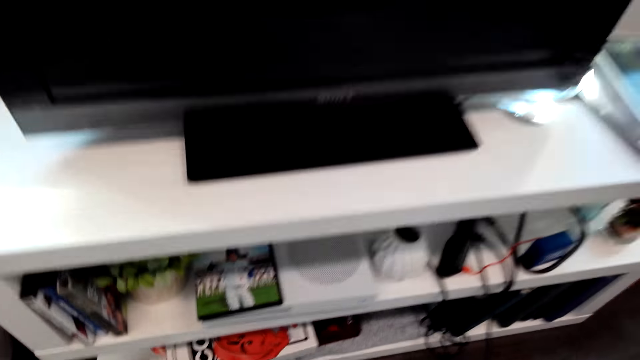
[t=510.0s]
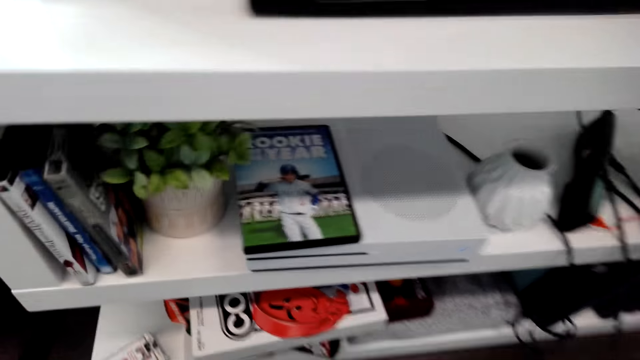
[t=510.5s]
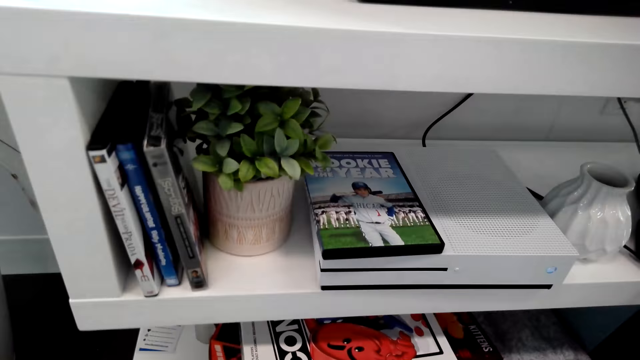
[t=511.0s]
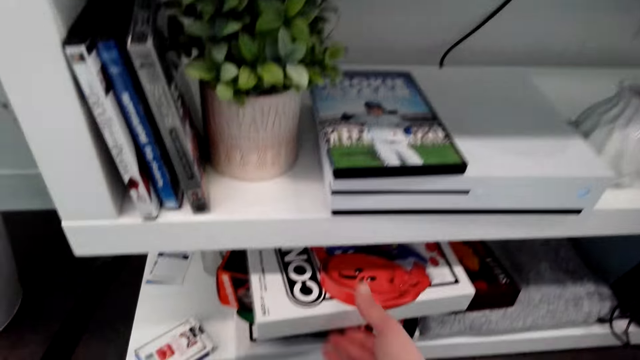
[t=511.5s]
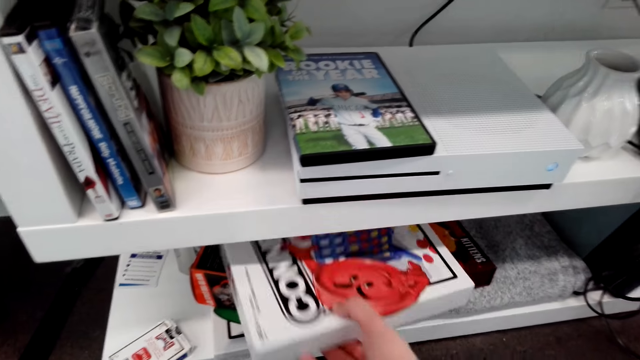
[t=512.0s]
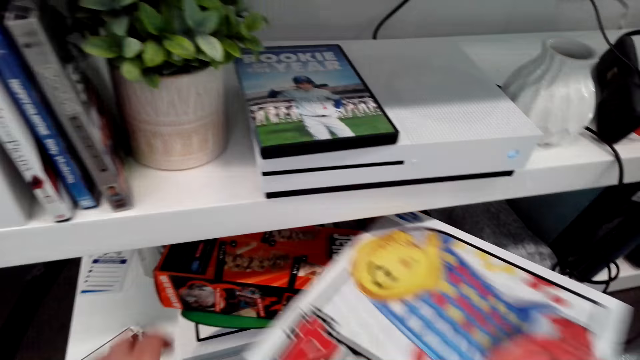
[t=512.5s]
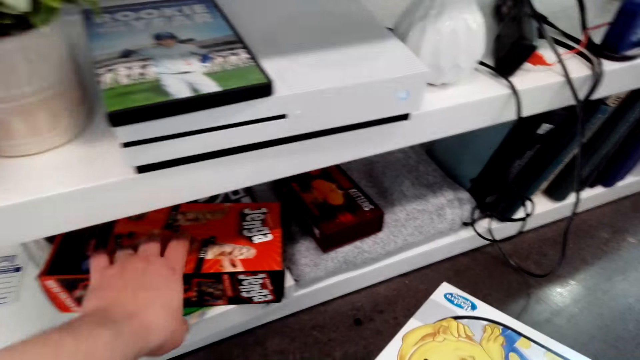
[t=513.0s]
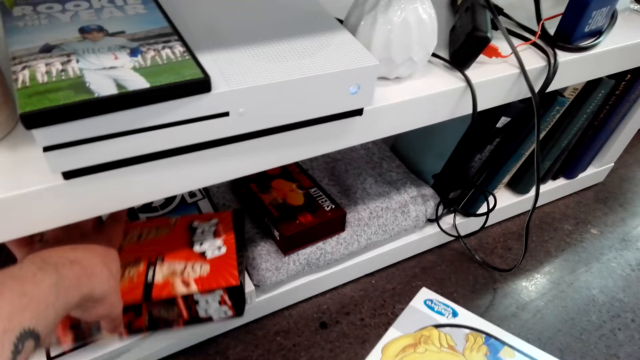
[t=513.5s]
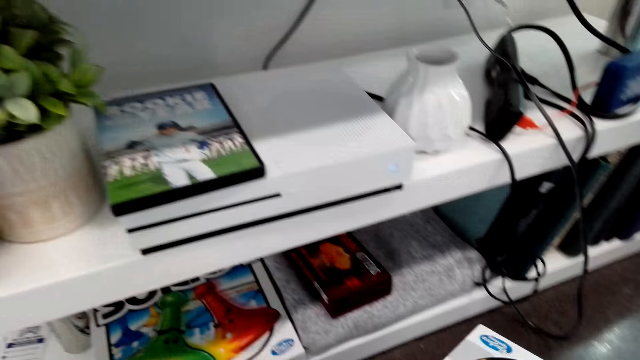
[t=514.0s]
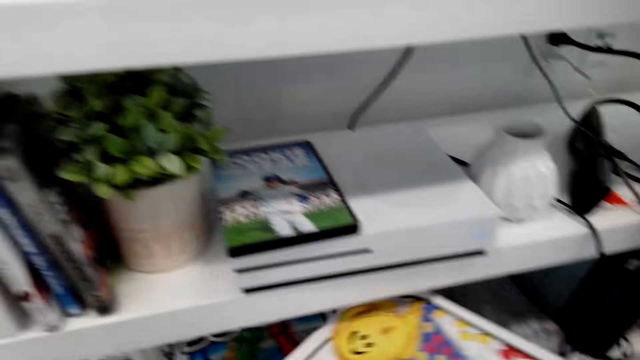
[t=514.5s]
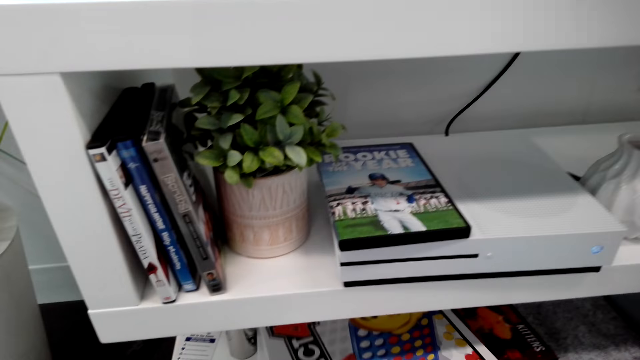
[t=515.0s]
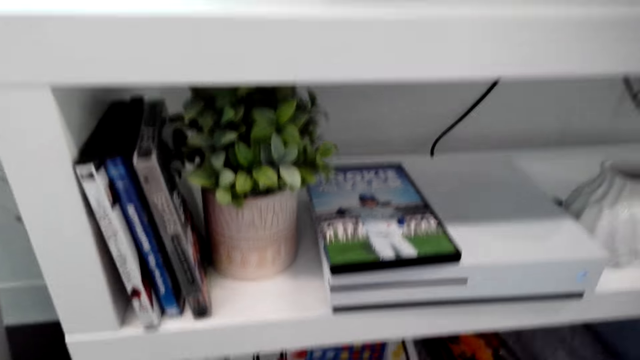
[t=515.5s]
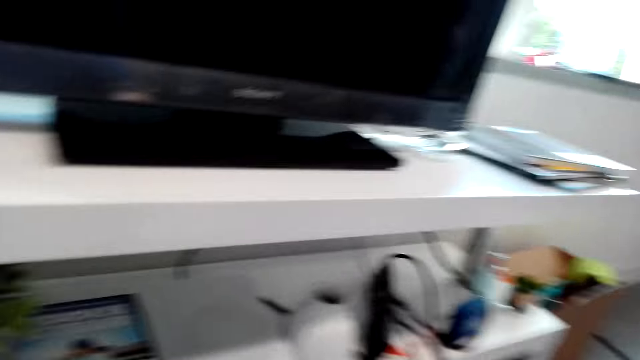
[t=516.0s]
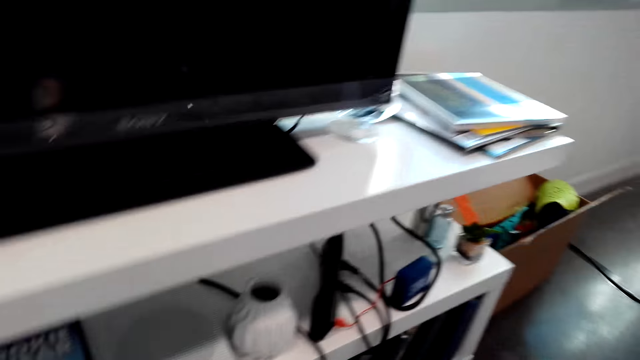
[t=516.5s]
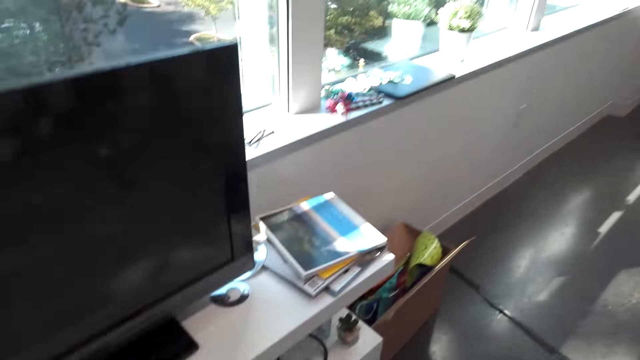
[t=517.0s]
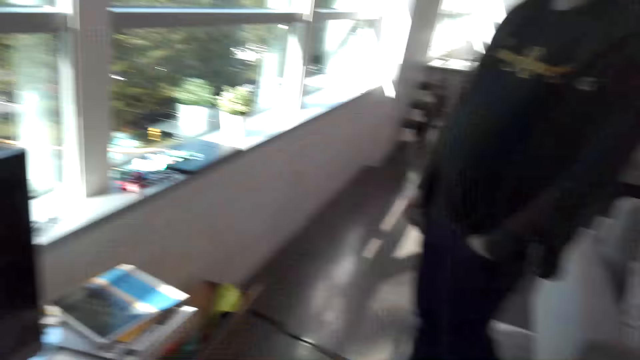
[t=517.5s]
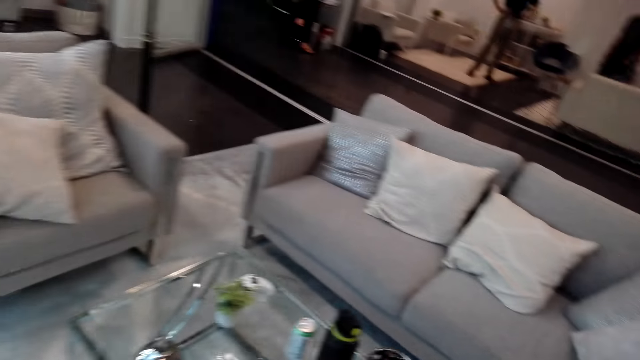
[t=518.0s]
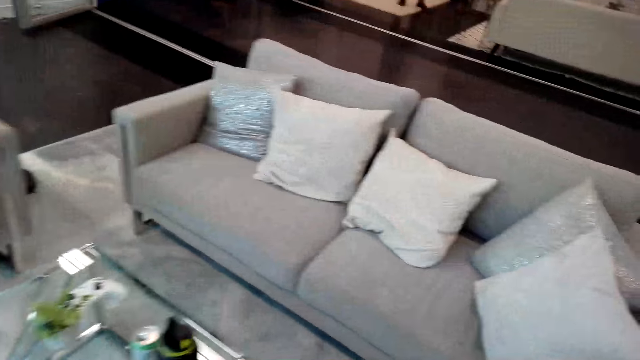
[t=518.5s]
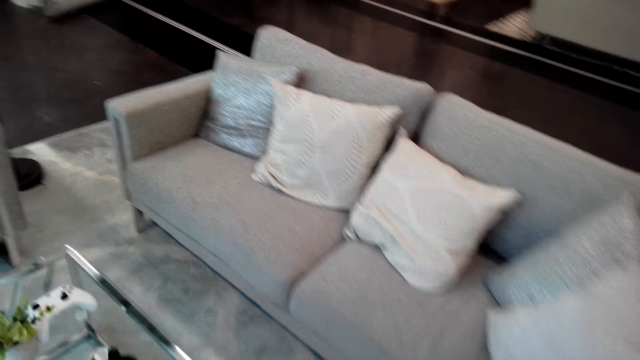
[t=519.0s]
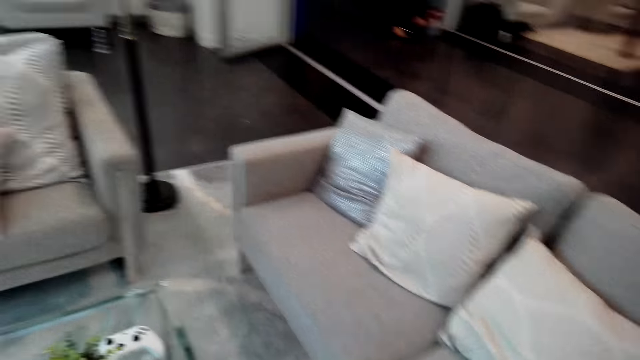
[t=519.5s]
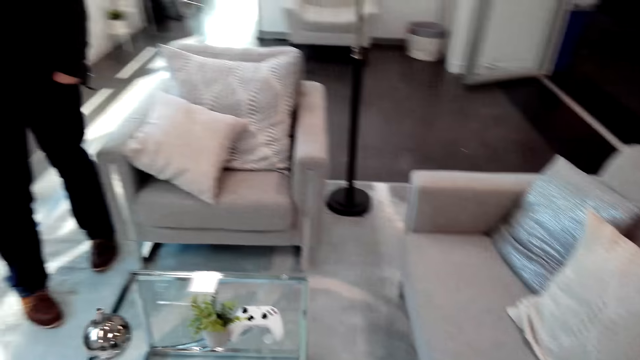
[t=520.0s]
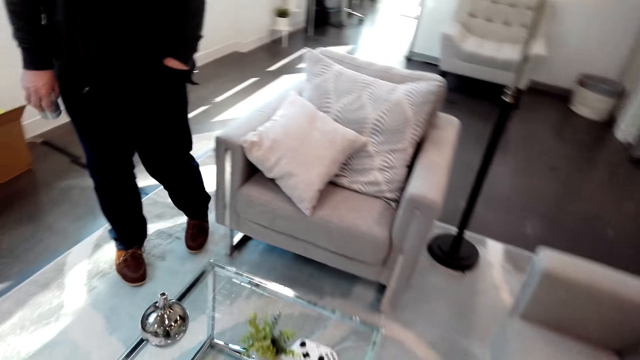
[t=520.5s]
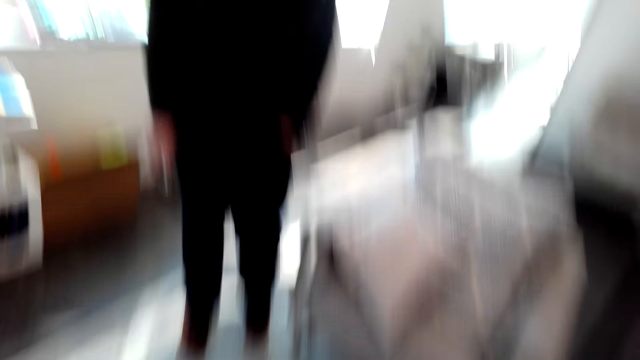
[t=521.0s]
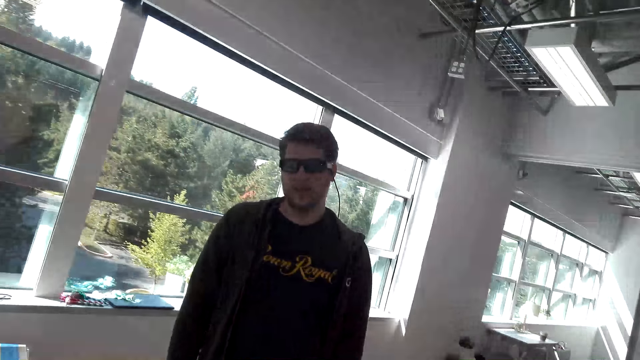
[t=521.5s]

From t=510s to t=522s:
The camera wearer picks up a board game. They pick up a board game again. They put the board game on the shelf. They look around.

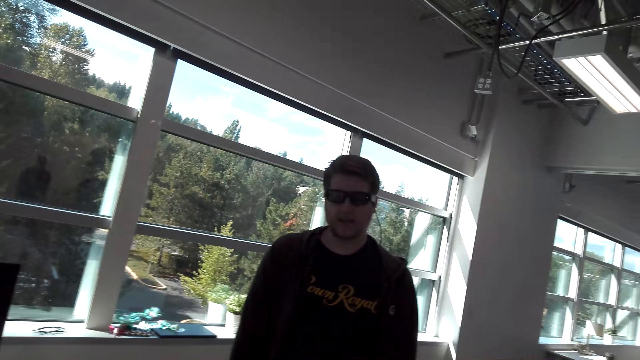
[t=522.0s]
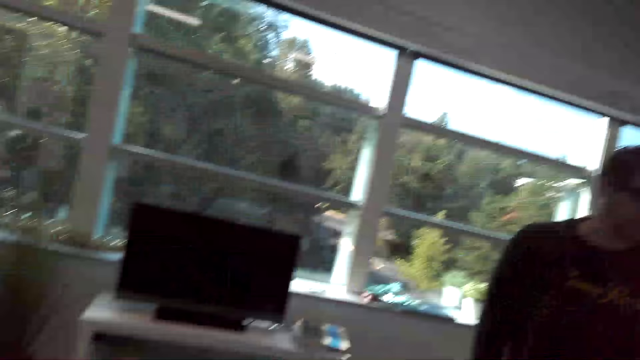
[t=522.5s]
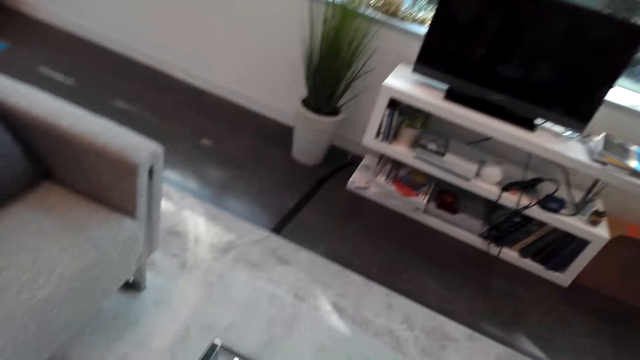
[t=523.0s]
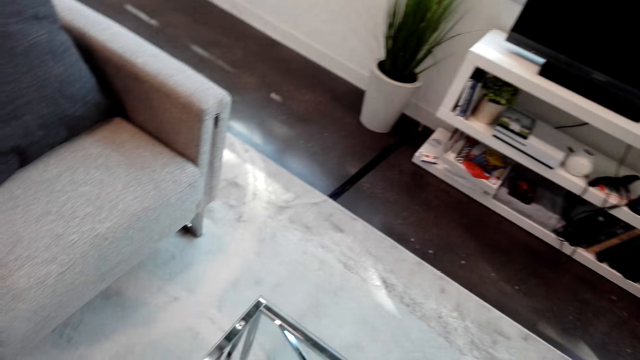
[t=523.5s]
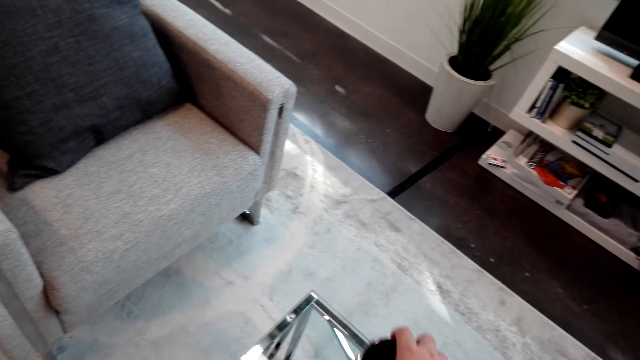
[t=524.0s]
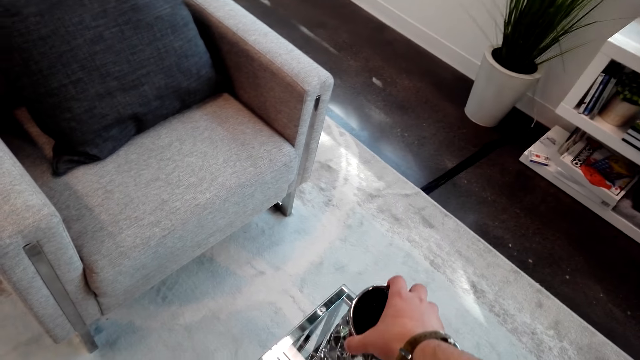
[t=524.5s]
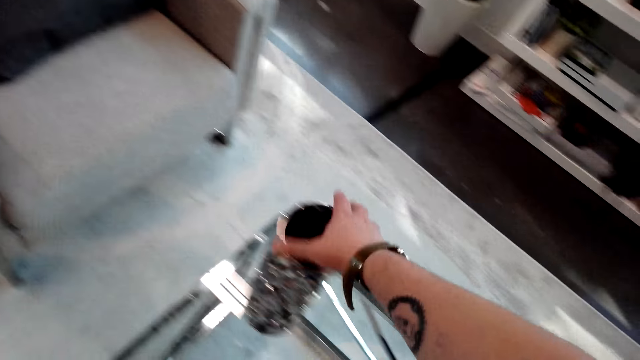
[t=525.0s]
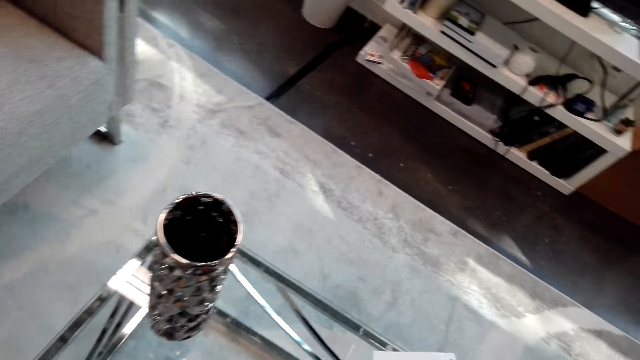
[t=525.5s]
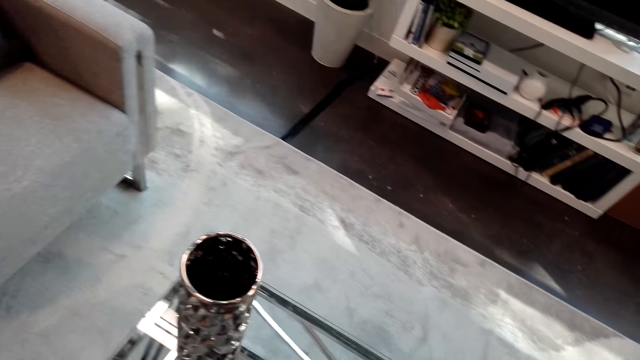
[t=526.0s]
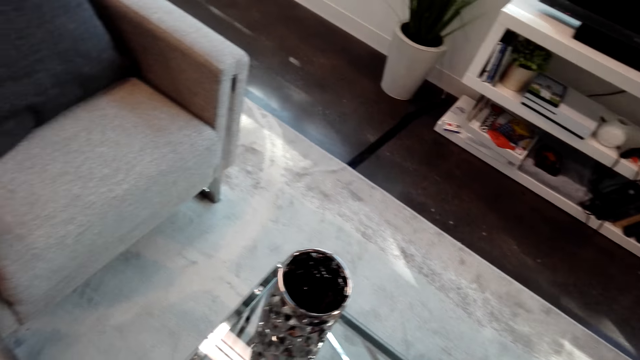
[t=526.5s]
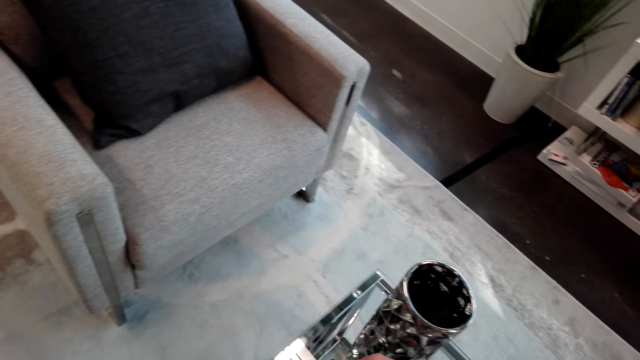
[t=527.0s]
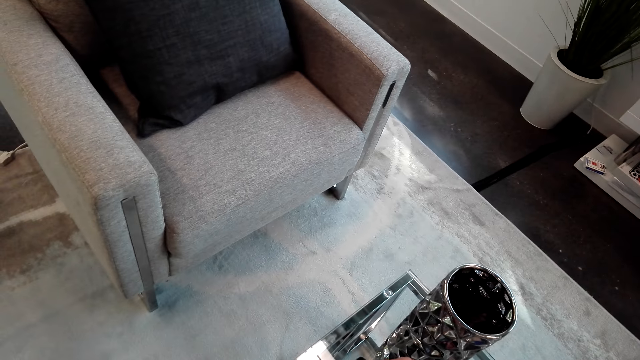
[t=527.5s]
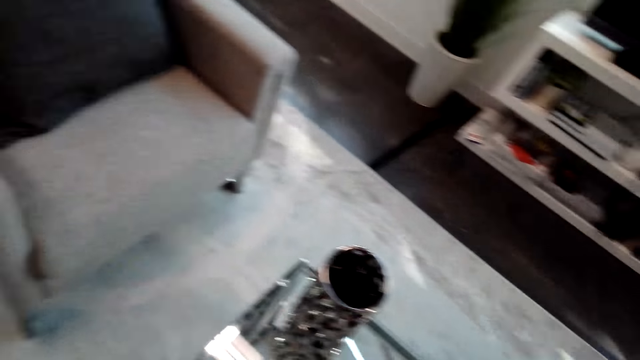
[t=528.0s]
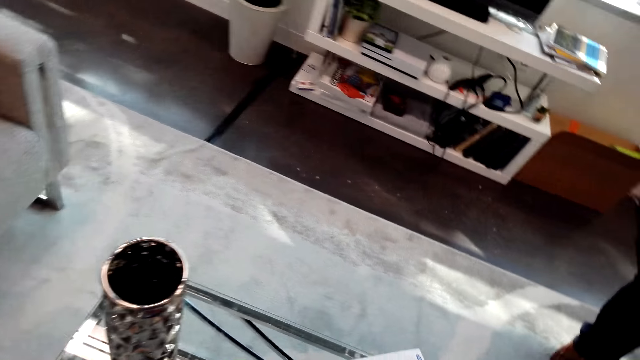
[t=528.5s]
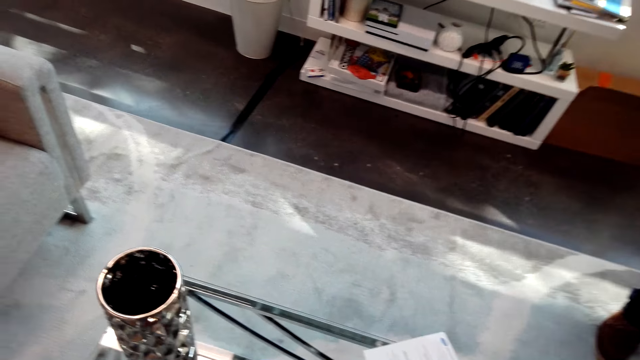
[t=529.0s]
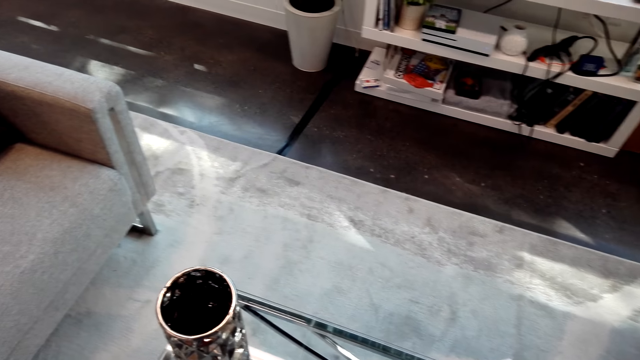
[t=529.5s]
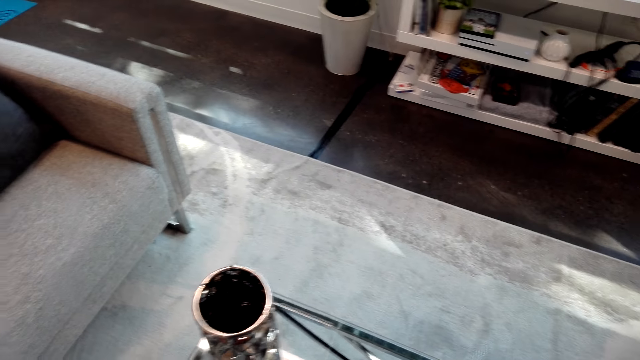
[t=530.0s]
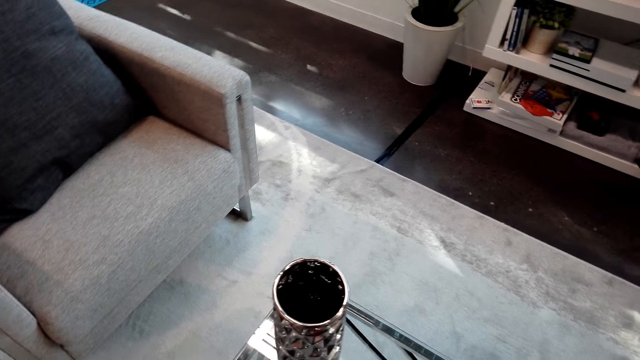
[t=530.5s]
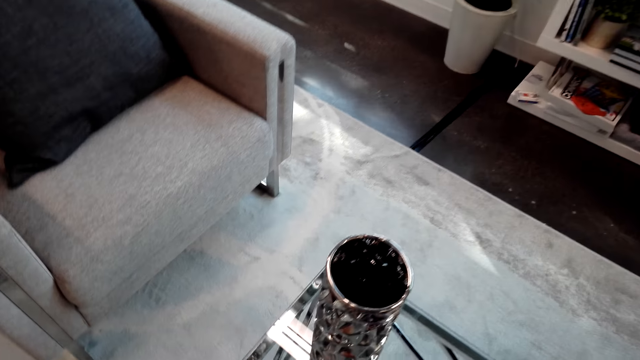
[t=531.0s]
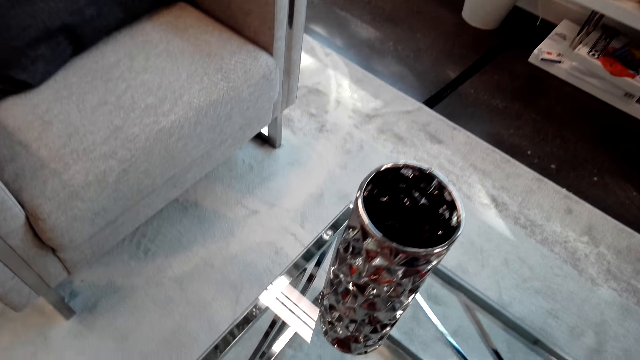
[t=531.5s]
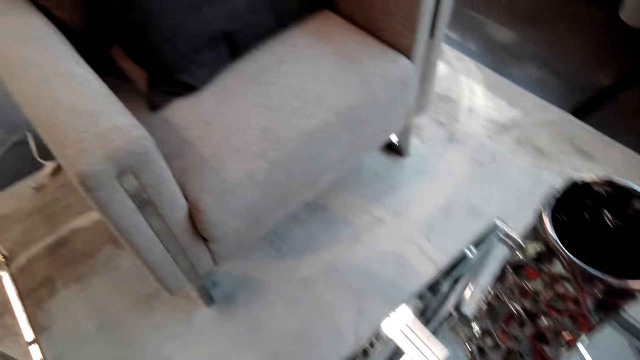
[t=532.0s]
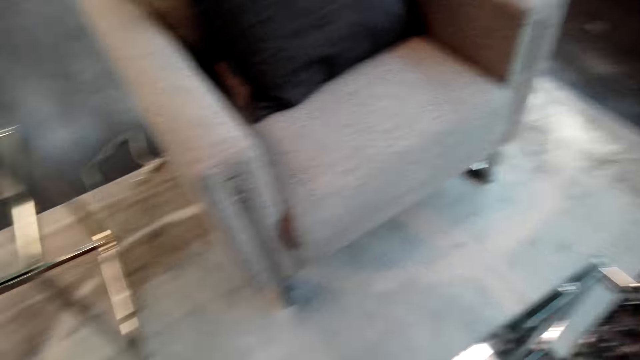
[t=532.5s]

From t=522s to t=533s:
The camera wearer interacts with a man. They move the vase.
